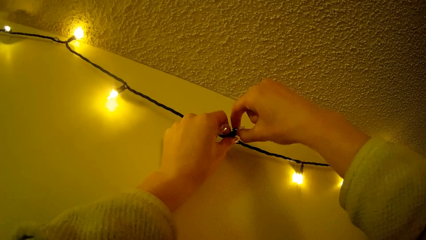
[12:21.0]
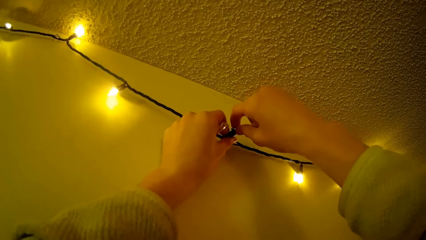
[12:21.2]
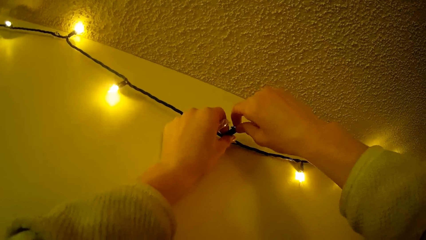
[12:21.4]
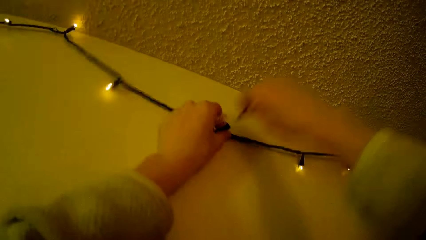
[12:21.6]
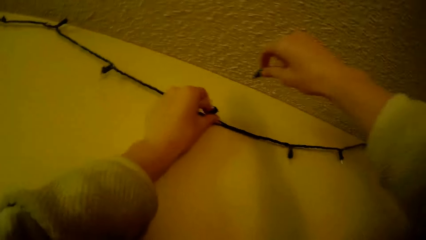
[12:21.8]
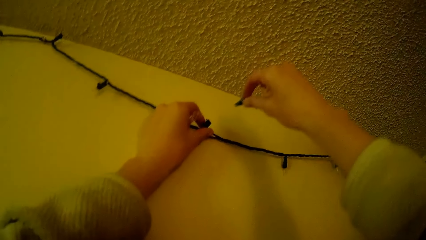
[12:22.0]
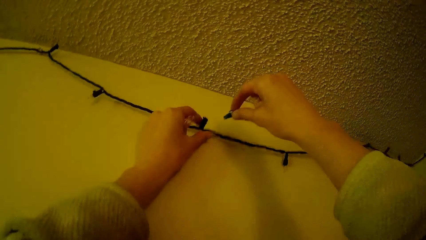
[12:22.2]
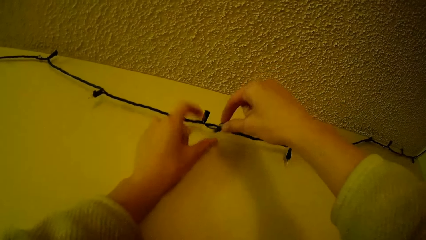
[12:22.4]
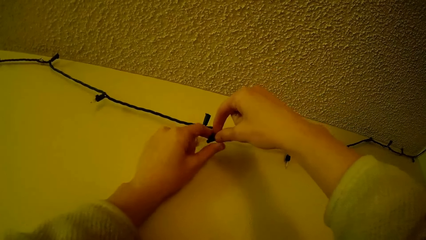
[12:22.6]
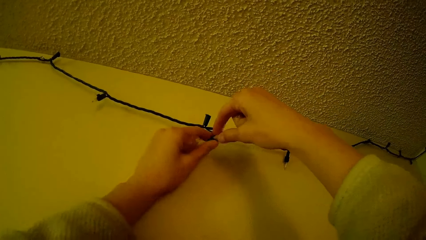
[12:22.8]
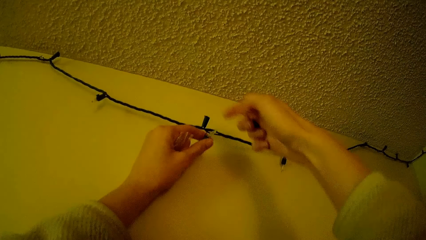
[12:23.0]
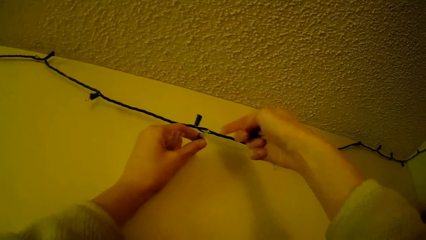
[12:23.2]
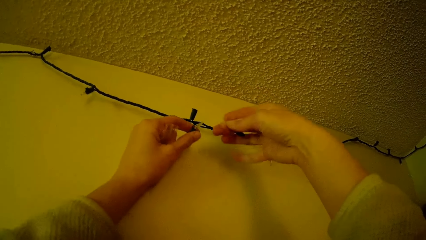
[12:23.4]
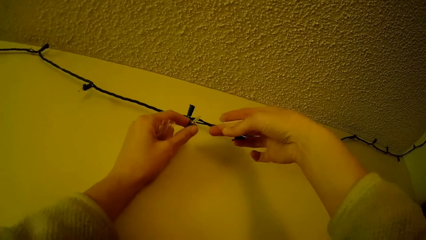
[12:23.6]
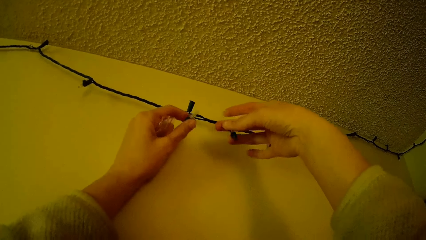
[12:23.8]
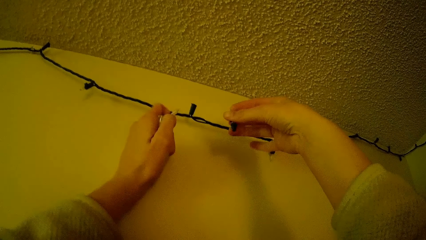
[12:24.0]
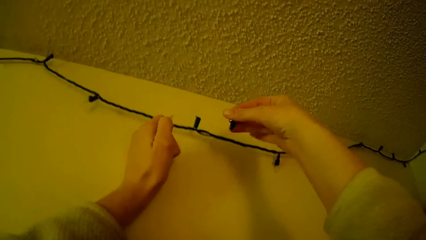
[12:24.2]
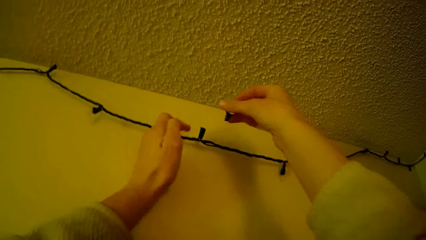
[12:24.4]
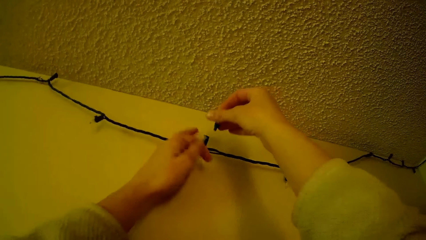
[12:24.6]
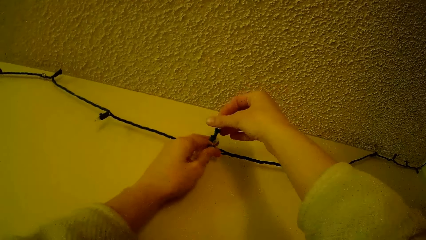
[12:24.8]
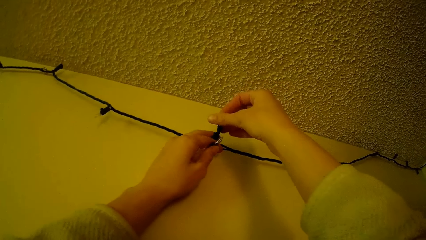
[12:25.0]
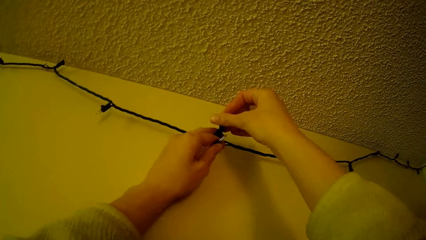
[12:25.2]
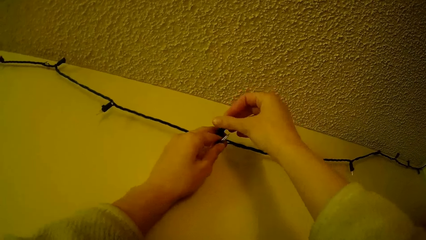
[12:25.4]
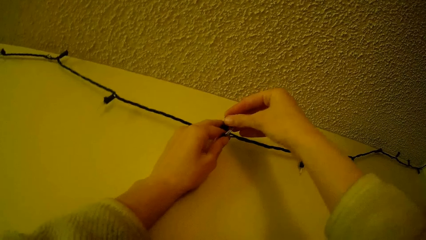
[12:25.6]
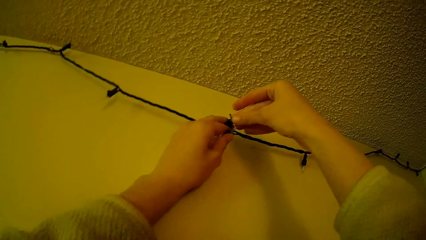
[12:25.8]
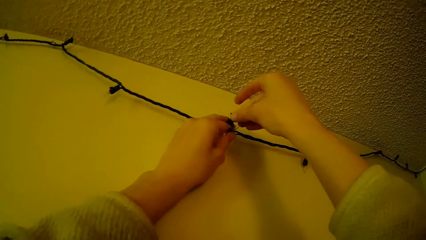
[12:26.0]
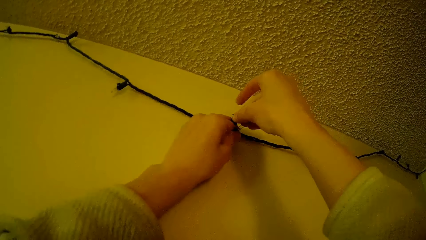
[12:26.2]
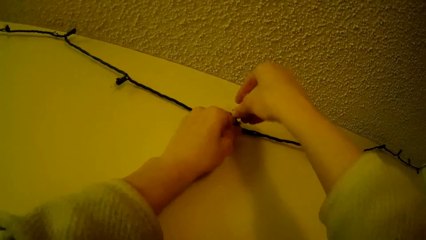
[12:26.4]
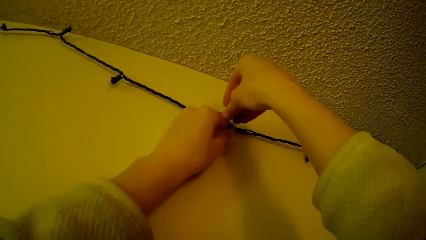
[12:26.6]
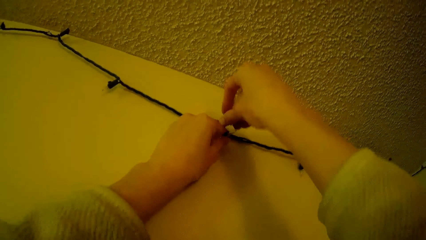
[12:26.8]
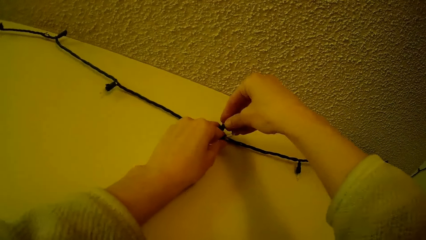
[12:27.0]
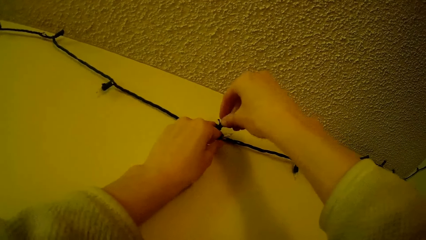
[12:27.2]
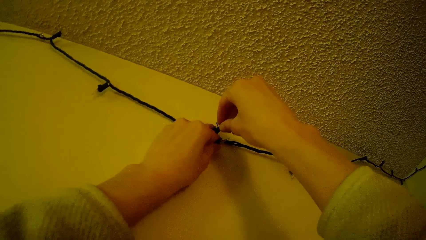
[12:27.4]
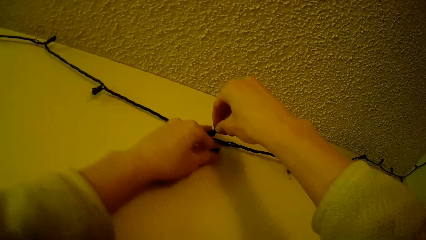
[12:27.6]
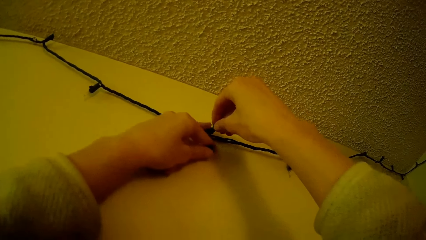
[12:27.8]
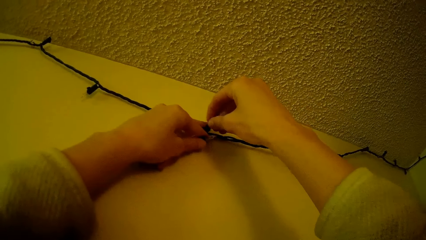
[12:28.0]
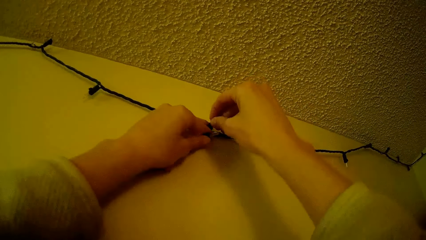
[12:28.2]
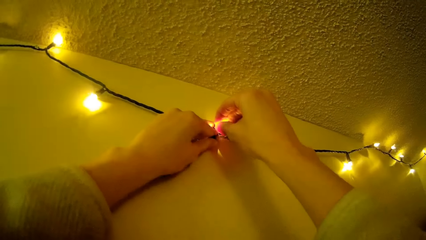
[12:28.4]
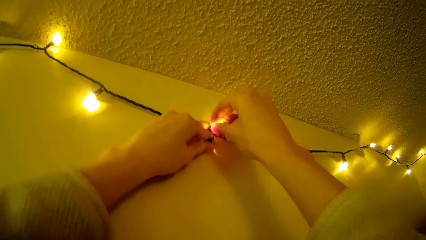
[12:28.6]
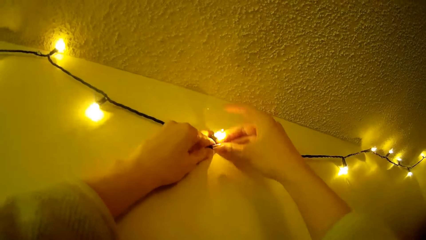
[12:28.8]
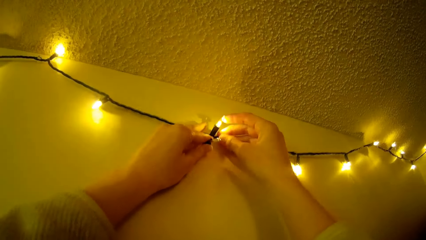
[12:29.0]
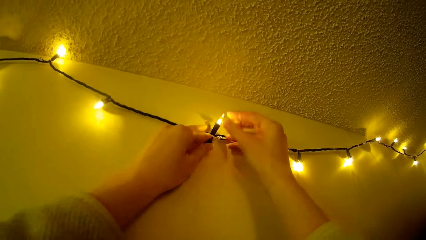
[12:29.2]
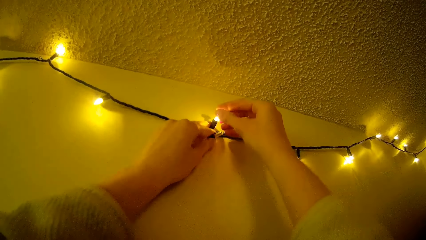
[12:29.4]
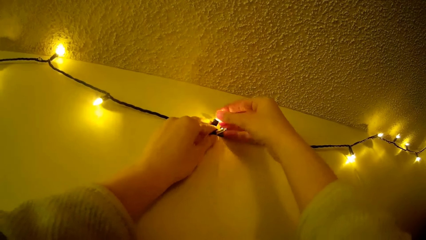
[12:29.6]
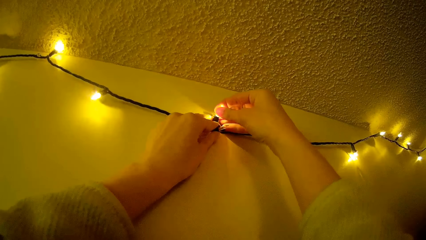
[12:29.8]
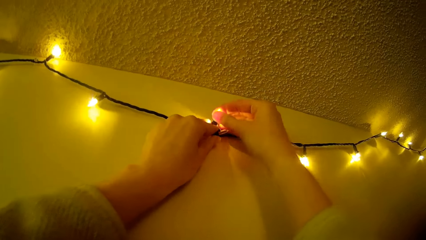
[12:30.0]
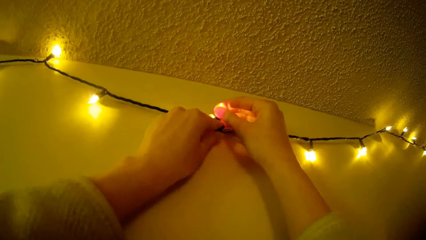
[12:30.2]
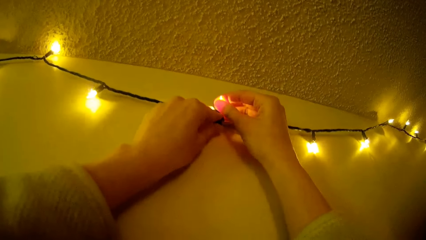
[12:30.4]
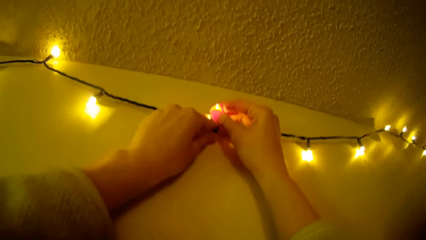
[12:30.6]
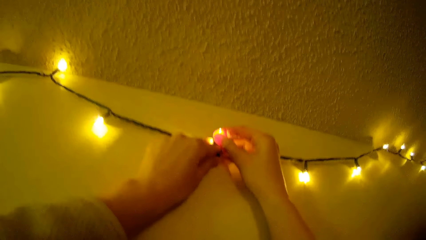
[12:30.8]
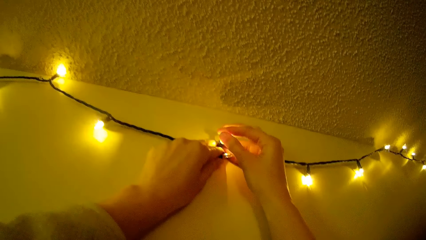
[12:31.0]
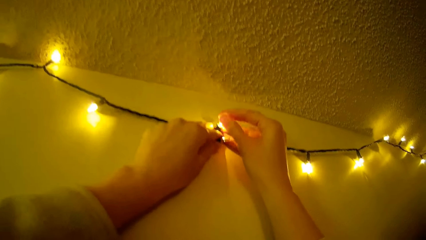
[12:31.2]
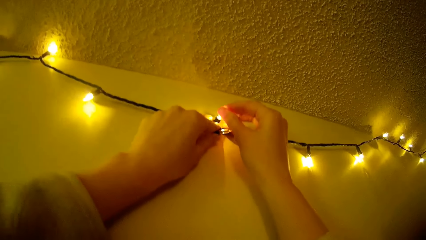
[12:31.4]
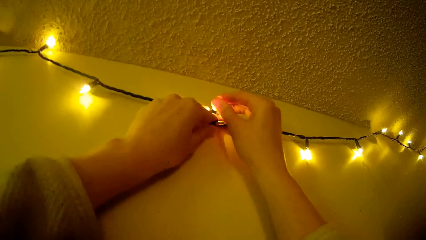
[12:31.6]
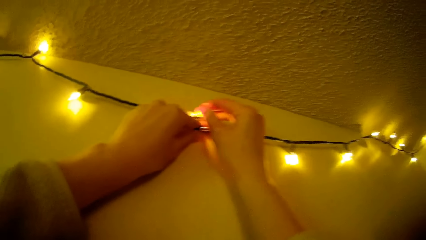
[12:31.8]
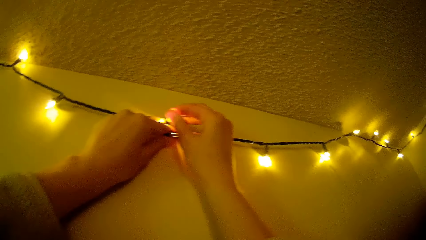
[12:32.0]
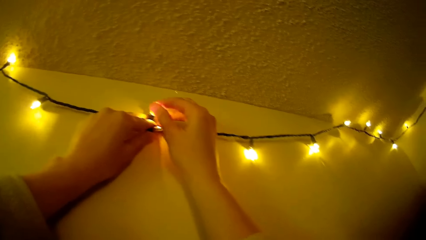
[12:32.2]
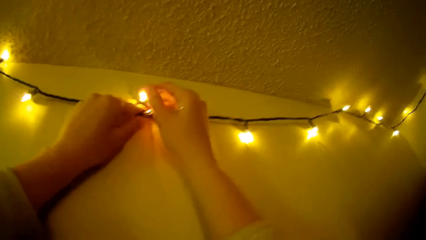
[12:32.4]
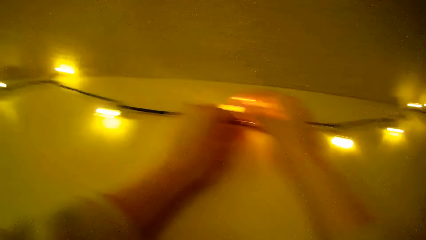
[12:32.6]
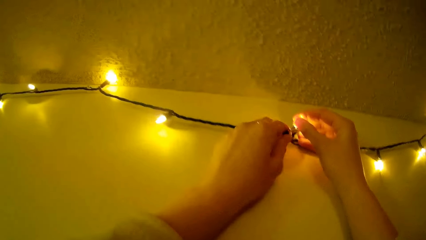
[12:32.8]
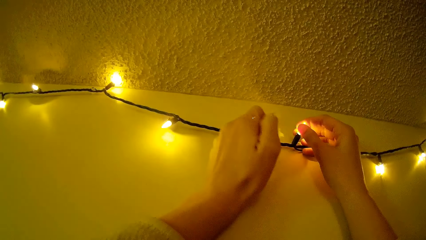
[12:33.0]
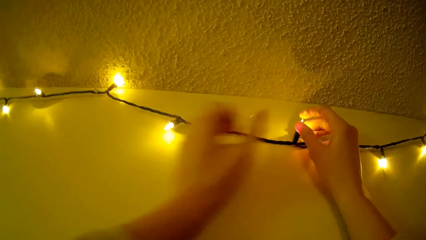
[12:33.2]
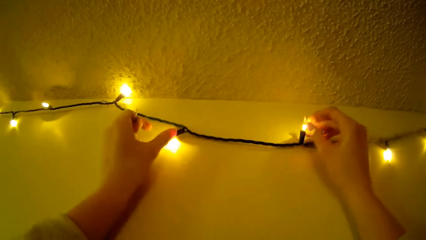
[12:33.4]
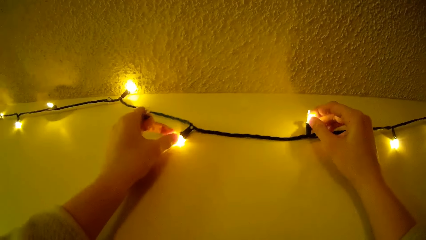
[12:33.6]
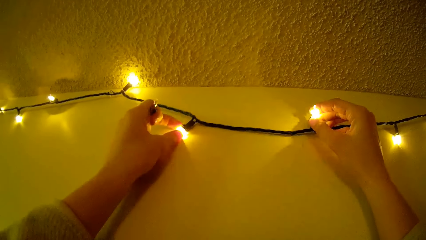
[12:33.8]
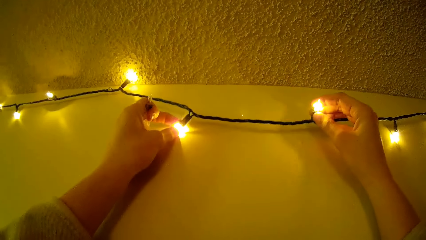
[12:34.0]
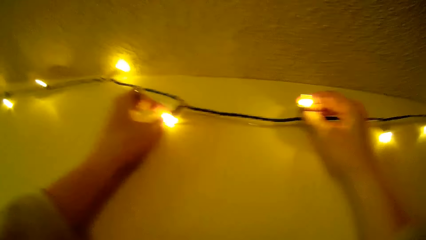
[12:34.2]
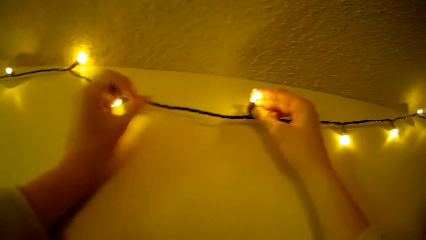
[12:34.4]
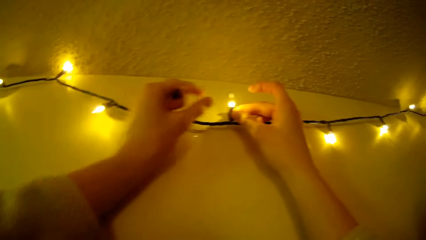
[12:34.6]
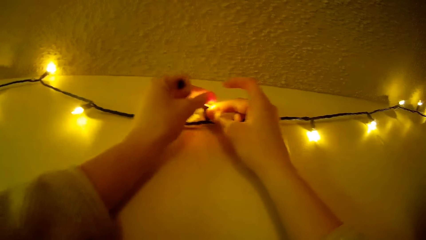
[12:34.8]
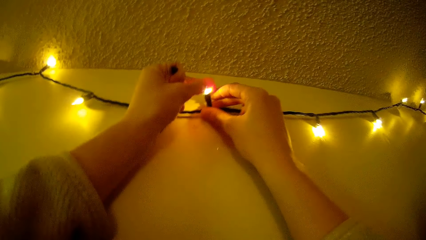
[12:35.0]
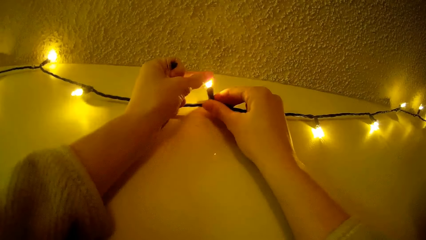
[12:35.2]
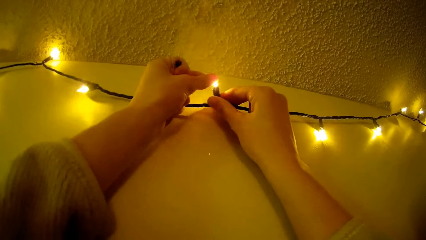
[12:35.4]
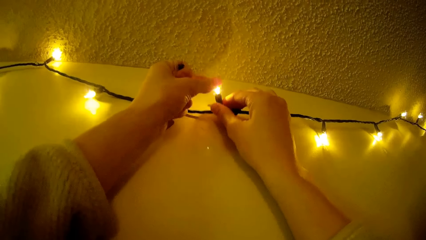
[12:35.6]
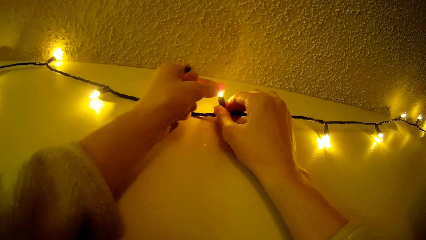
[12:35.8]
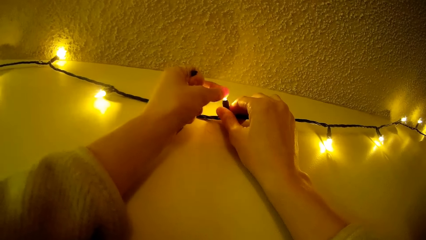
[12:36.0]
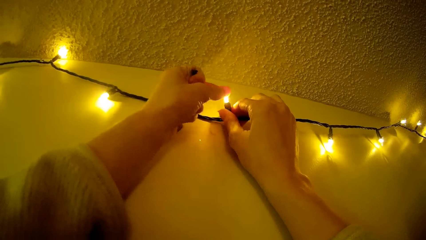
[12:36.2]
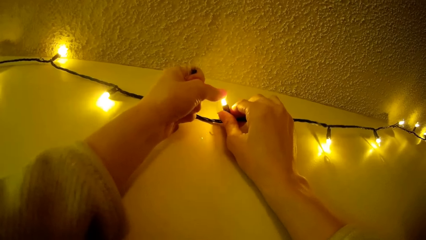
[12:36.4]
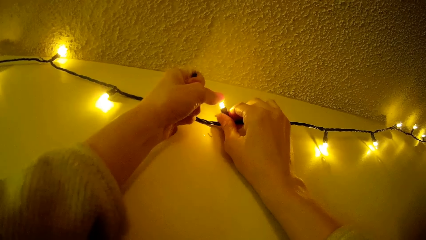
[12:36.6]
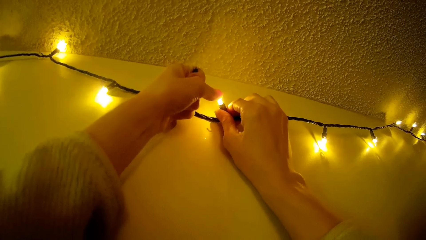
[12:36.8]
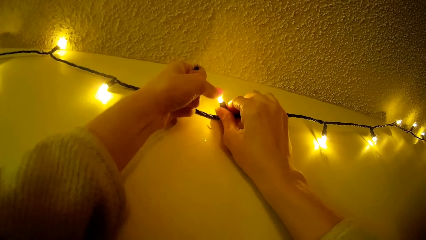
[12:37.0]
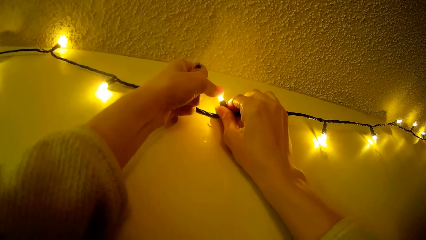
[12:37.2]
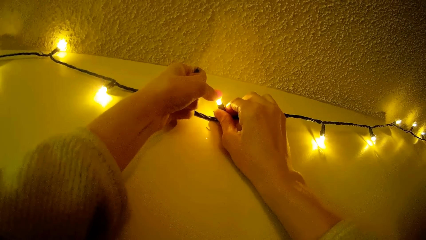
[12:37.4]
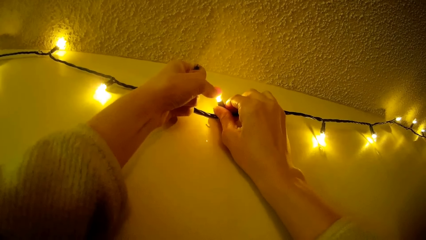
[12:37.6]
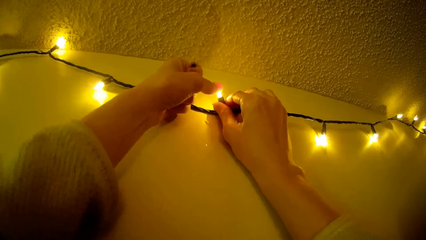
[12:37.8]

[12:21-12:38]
The camera wearer holds a mini bulb with the other hand. They adjust the mini bulb on the hand. They hold a cable. They fix the mini bulb on the cable. They move the left hand. They hold a light. They move the left hand. They fix the light.
